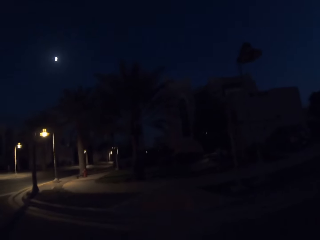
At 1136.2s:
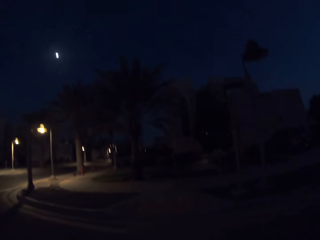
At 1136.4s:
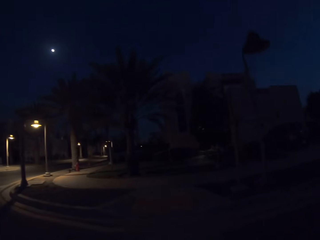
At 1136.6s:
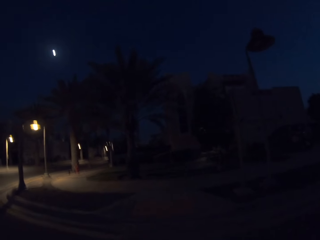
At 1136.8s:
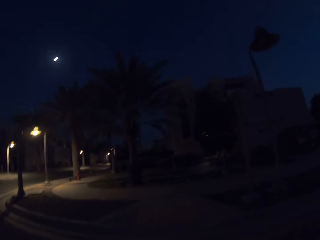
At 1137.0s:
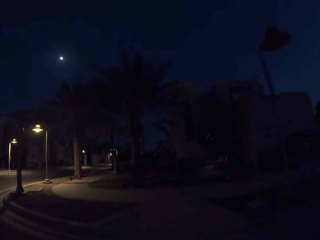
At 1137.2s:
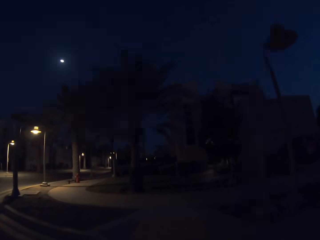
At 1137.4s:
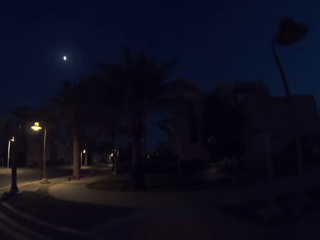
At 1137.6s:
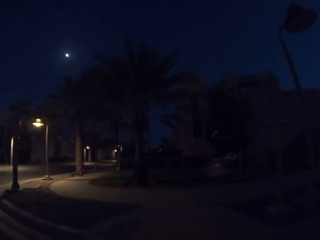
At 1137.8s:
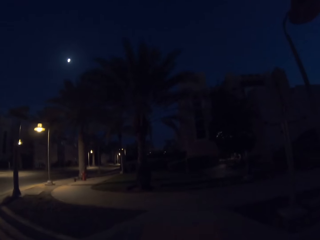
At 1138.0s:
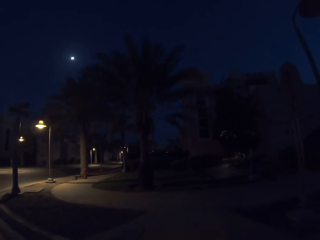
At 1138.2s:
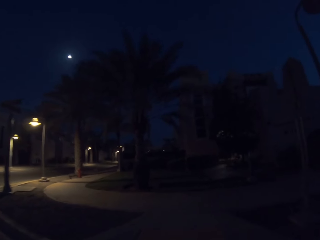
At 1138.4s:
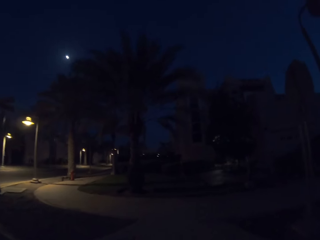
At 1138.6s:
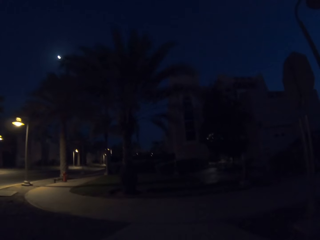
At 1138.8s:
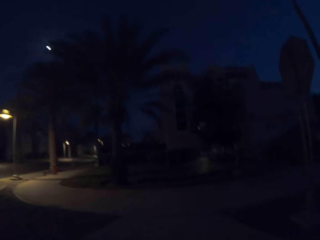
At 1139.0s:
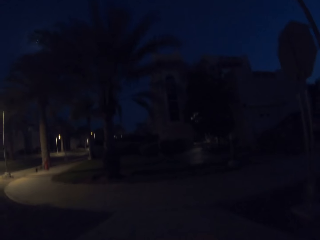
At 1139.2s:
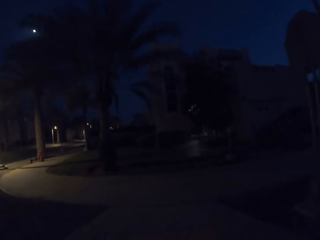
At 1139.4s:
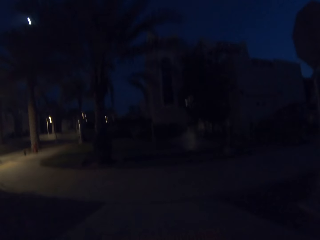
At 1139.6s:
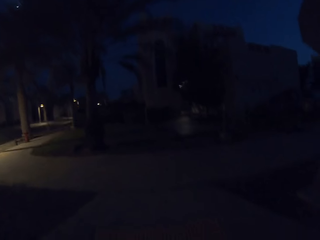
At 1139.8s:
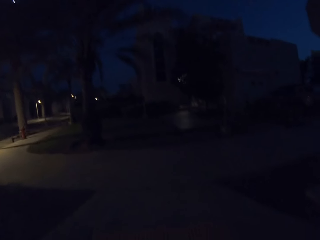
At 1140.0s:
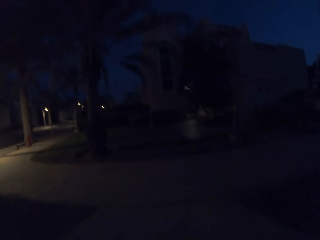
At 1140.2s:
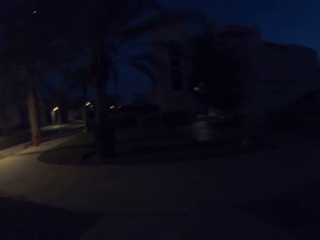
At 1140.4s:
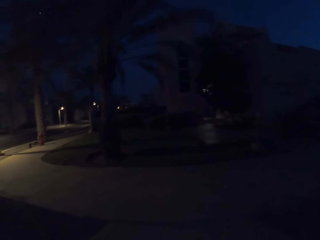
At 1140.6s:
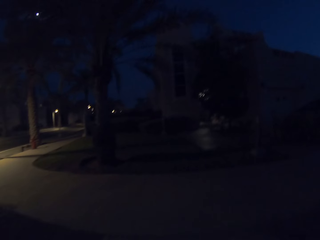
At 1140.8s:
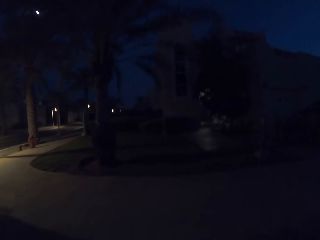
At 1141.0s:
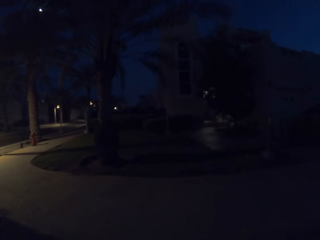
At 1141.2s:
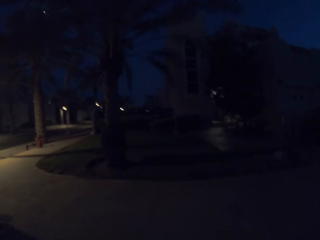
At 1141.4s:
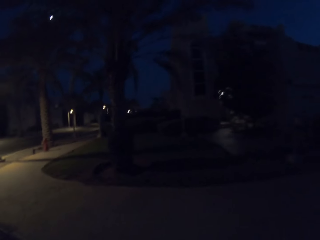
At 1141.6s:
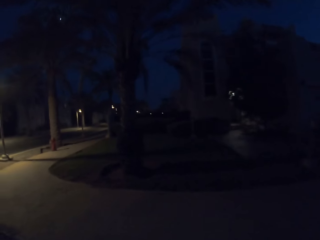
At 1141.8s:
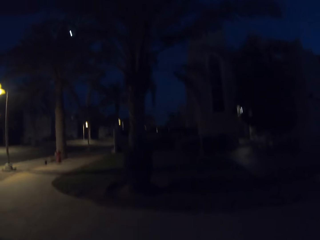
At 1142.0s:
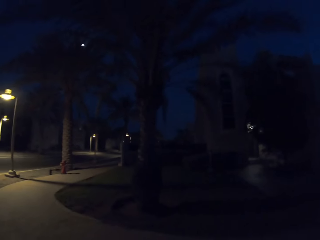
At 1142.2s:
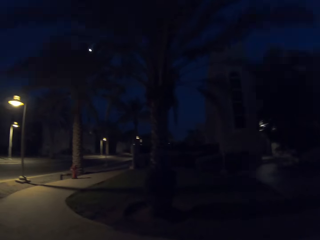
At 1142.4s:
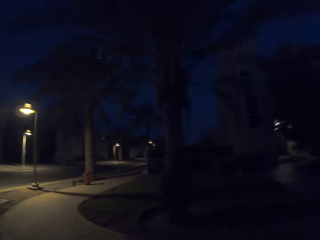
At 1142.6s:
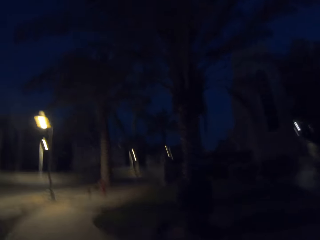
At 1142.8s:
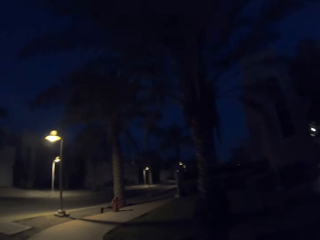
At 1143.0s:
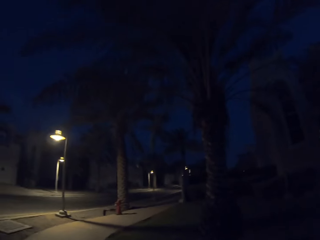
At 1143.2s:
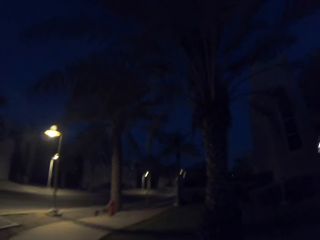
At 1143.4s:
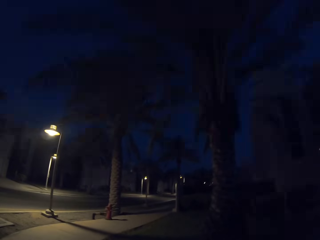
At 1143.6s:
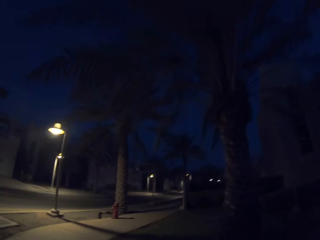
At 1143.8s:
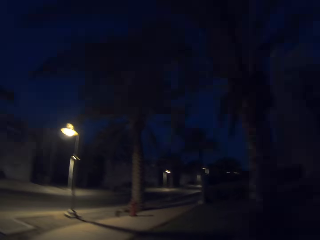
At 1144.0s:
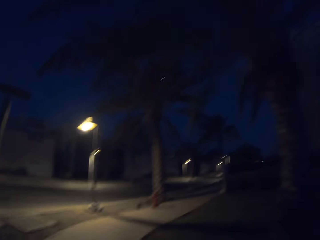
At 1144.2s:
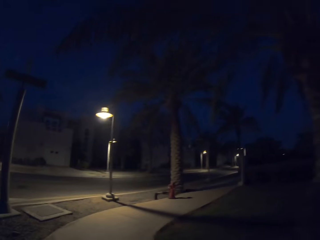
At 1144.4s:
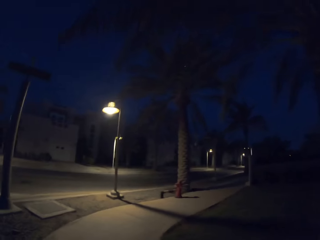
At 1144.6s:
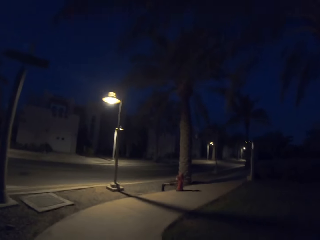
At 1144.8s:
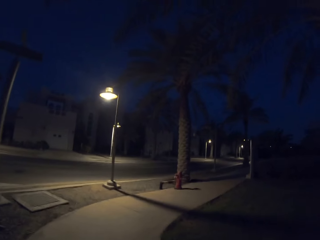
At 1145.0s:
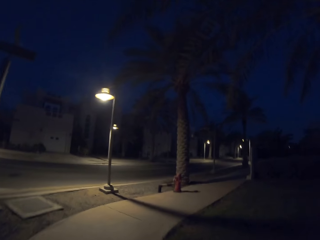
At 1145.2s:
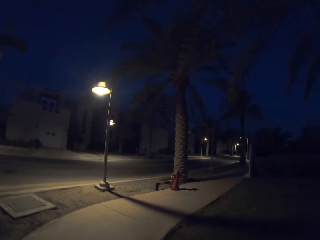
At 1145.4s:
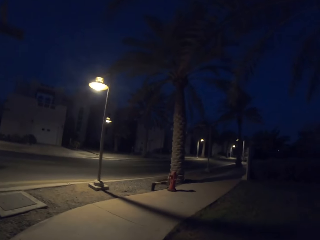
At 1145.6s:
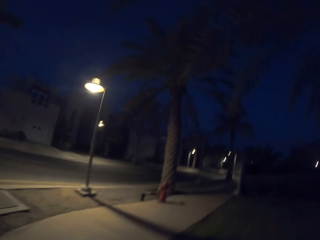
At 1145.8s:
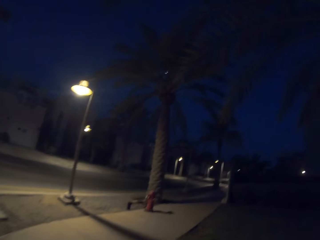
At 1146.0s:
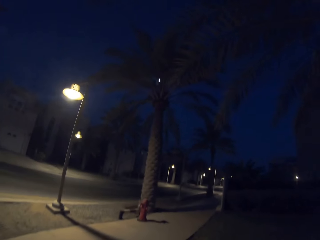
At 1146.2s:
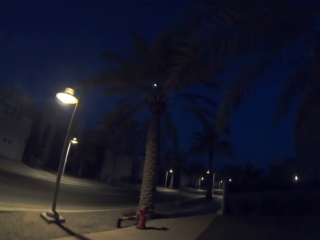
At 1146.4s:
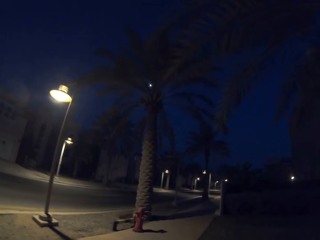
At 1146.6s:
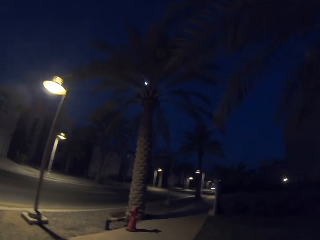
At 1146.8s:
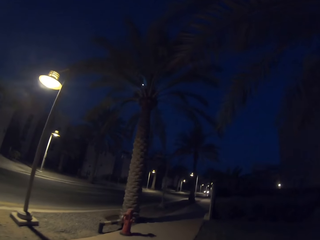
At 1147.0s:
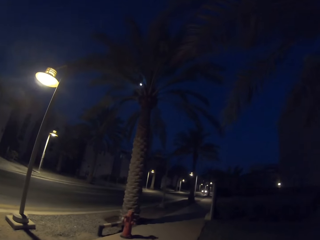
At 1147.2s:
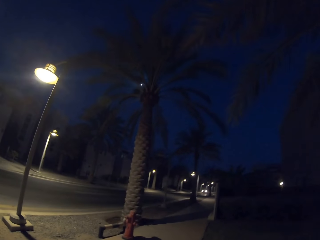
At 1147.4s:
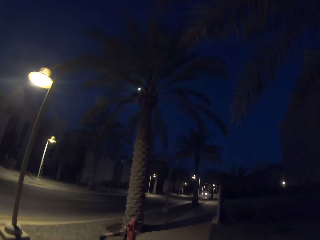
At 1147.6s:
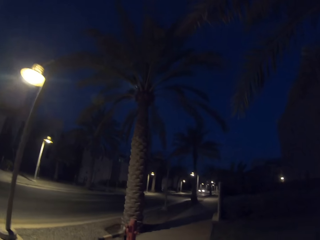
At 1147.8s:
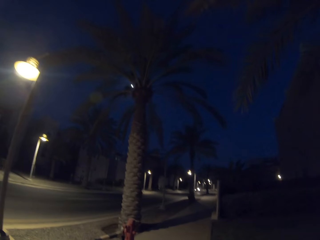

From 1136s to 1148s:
The camera wearer gets on the pavement. They walk along the sidewalk.

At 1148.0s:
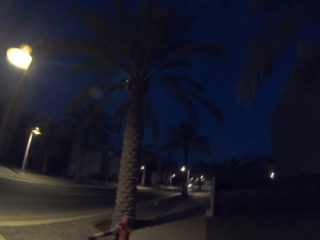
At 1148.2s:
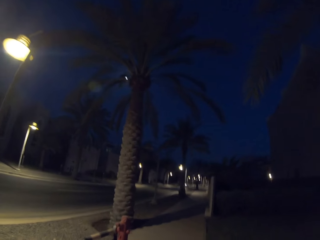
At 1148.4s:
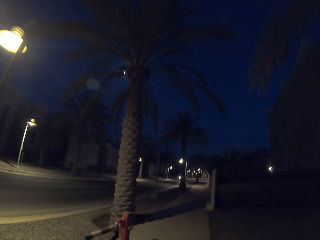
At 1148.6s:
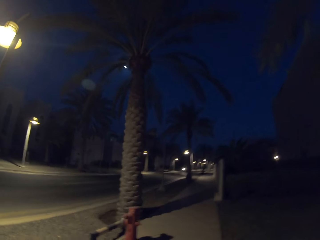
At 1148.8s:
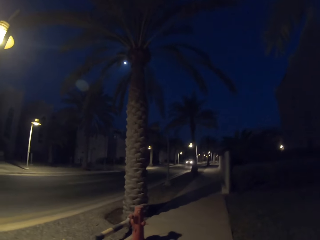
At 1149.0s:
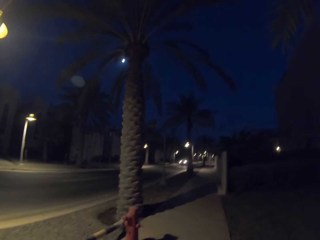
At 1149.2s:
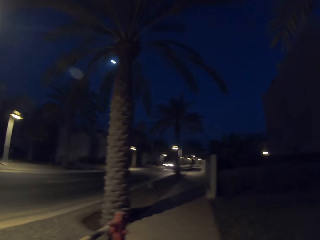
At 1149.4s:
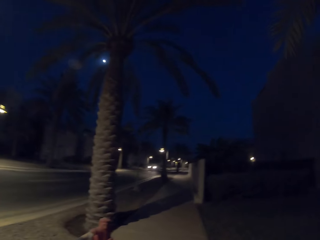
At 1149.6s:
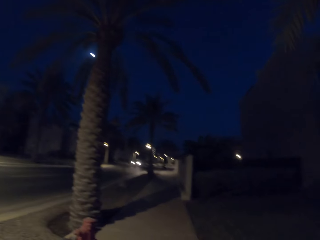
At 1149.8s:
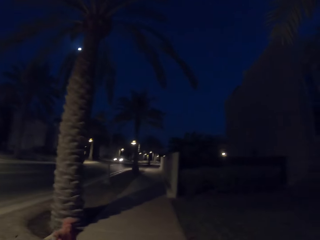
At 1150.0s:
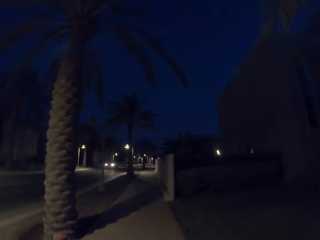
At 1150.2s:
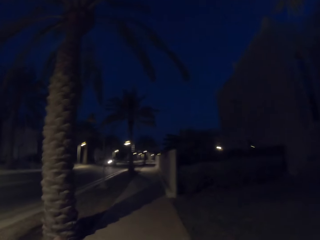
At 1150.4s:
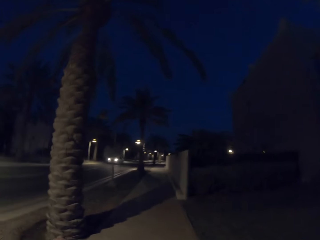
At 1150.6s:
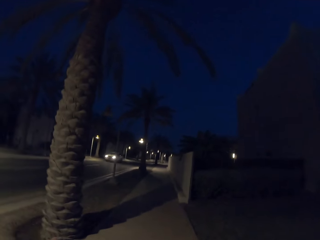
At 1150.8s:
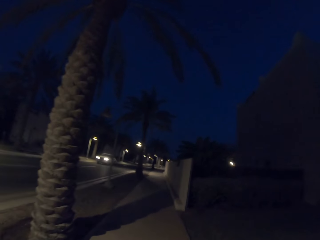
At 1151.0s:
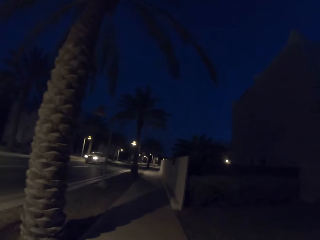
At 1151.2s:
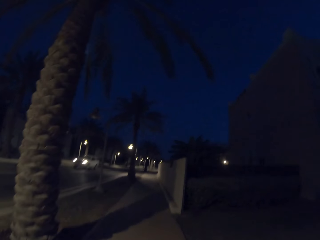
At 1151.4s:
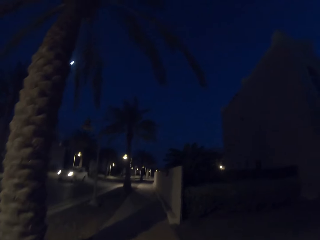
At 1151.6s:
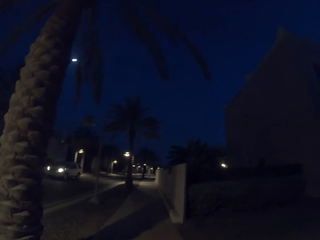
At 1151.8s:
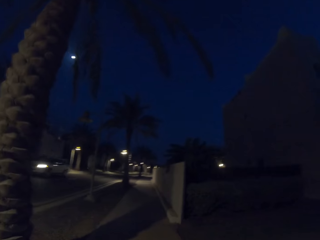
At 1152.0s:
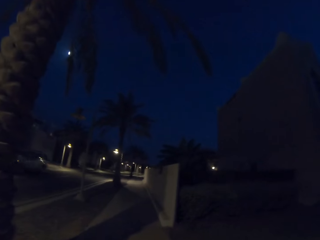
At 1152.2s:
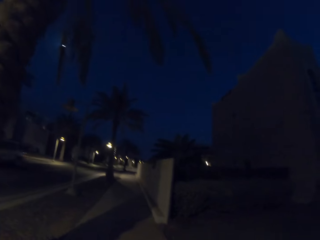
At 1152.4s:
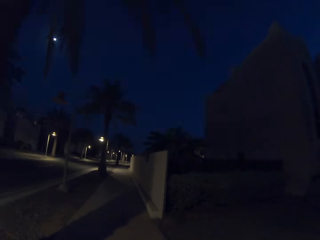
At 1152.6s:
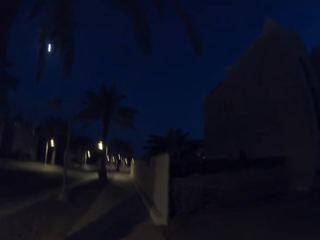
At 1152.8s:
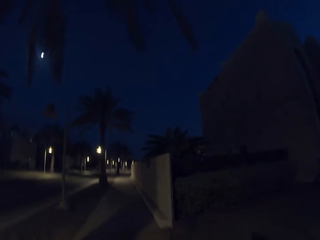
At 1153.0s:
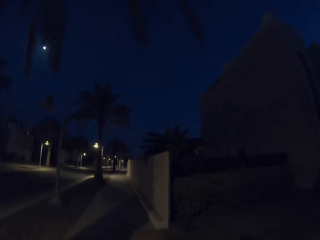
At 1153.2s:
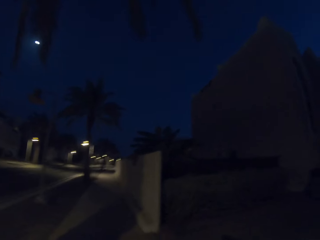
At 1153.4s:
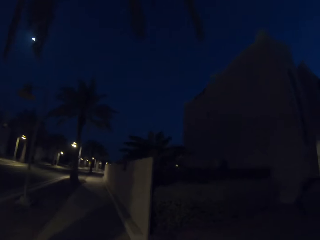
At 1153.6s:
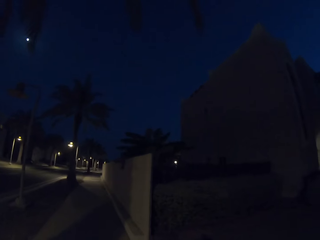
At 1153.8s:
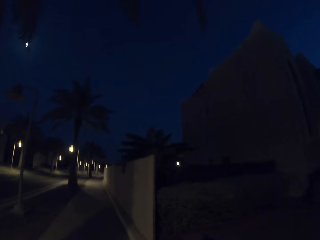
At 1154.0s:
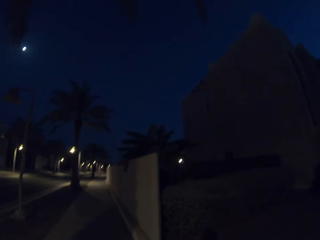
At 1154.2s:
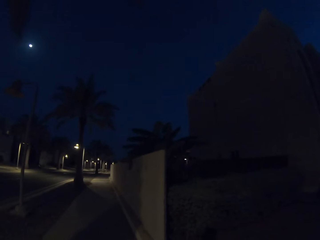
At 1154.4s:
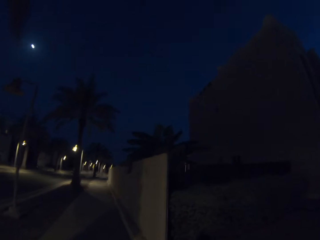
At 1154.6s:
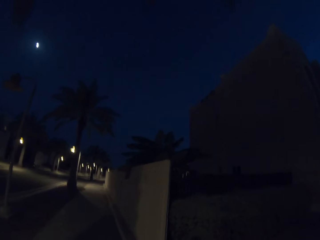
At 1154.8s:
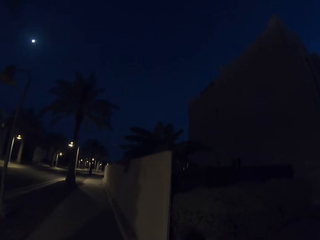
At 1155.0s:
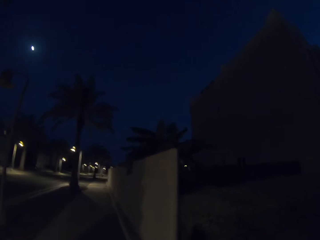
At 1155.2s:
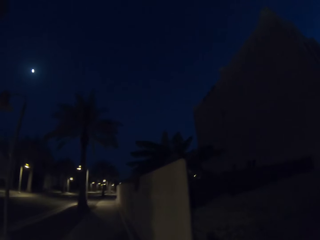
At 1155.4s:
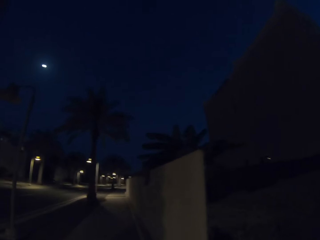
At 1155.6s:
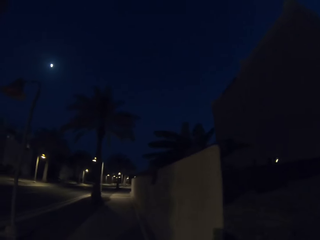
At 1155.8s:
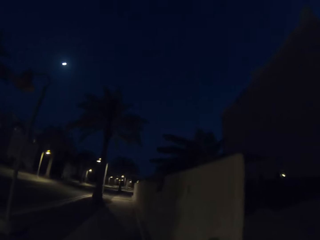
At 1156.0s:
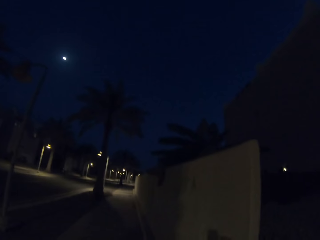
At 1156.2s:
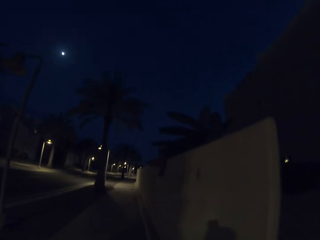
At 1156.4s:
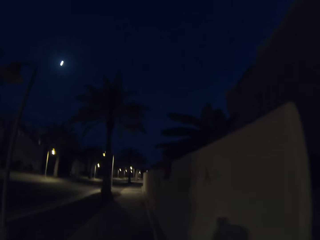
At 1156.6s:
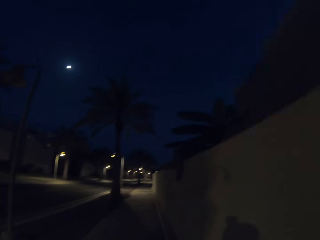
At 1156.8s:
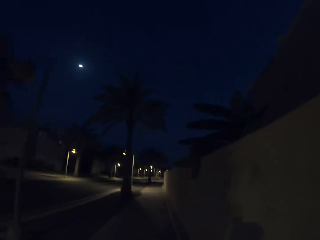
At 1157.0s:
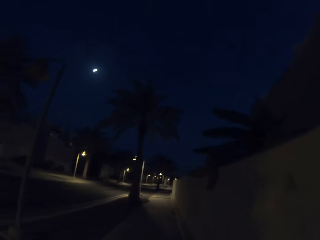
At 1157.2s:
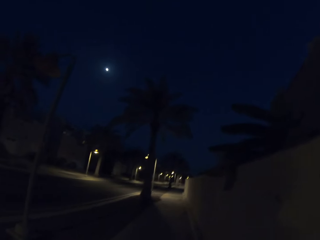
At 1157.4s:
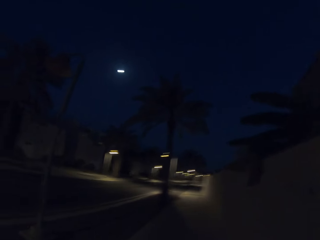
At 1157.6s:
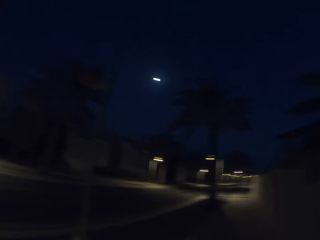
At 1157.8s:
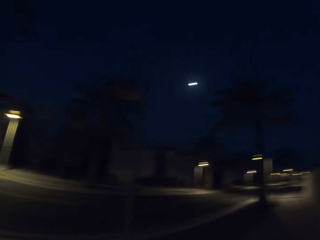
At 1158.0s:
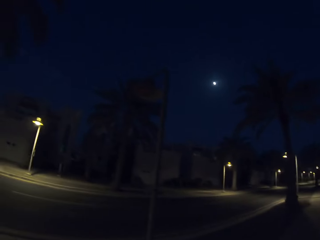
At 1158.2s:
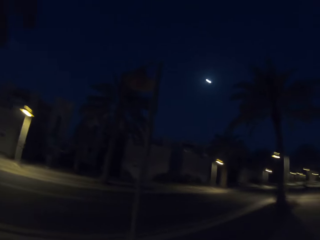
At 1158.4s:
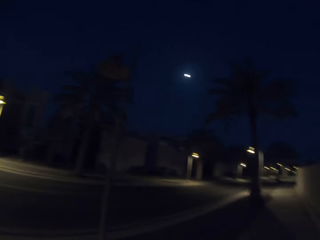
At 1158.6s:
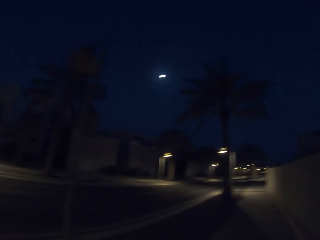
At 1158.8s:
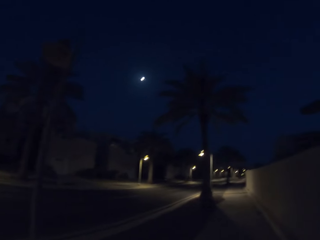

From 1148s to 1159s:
The camera wearer looks aside.
